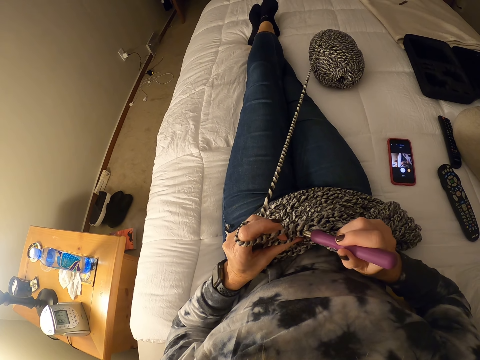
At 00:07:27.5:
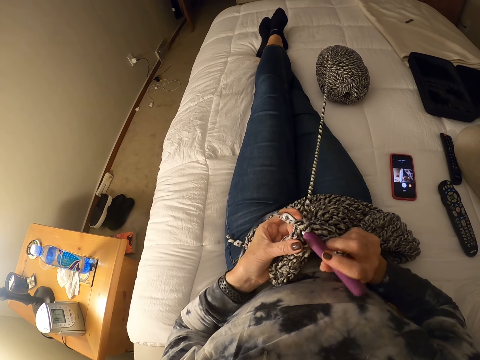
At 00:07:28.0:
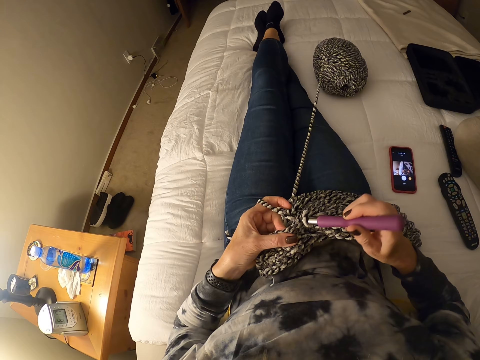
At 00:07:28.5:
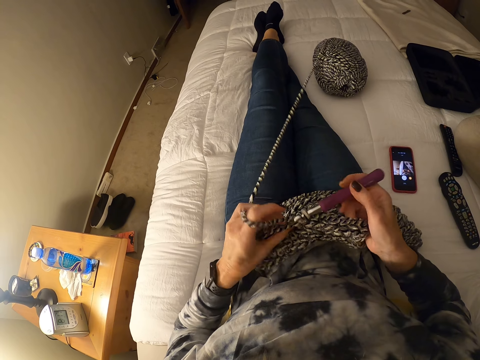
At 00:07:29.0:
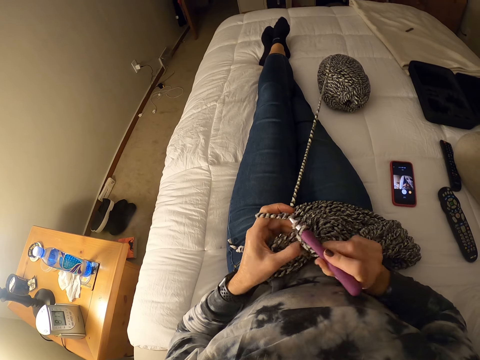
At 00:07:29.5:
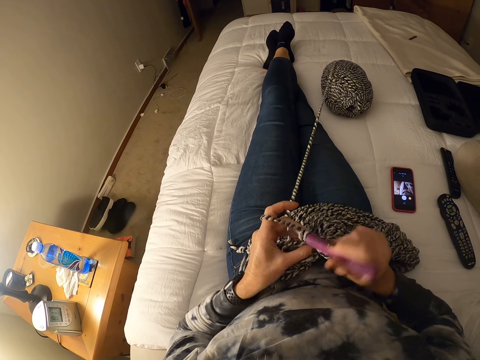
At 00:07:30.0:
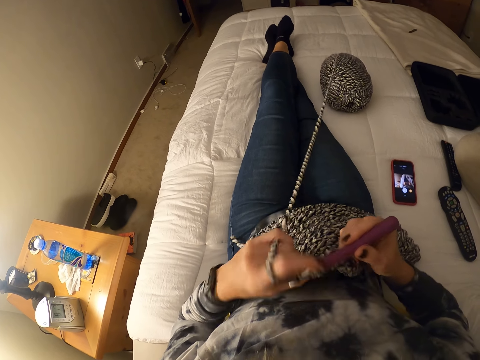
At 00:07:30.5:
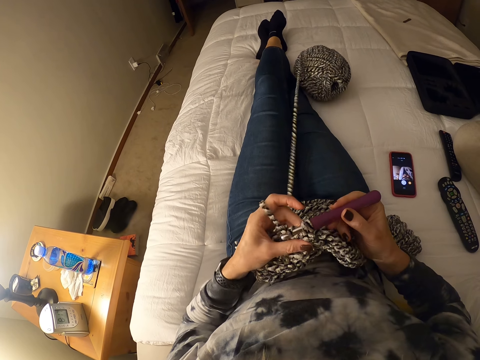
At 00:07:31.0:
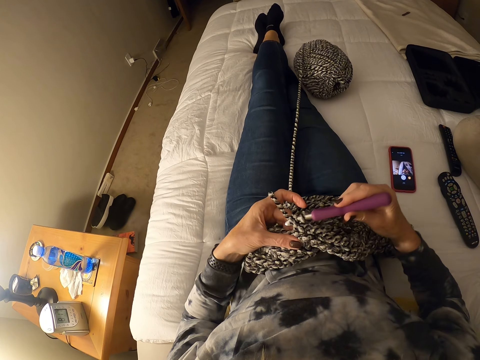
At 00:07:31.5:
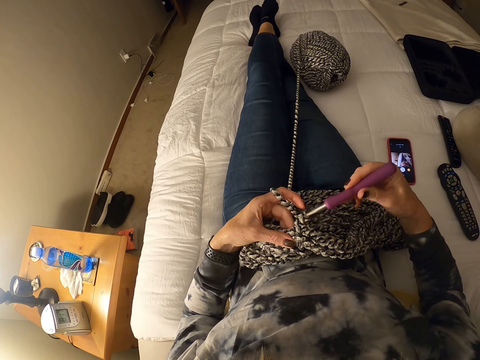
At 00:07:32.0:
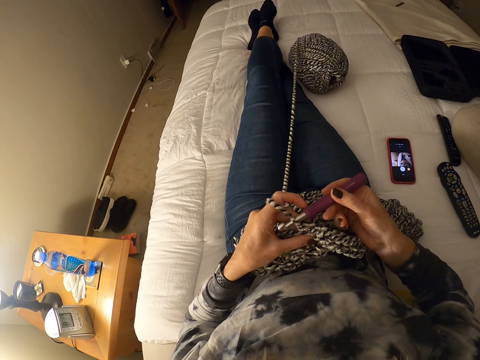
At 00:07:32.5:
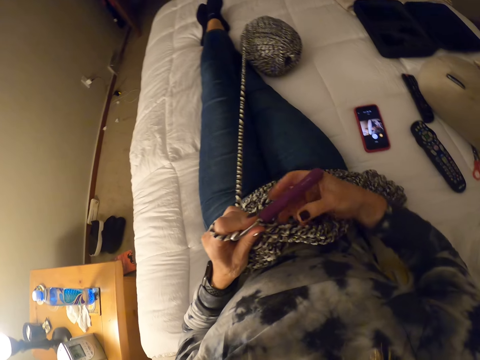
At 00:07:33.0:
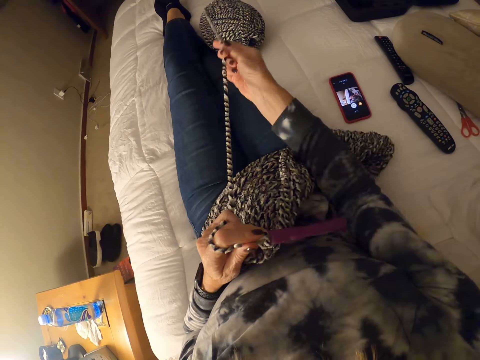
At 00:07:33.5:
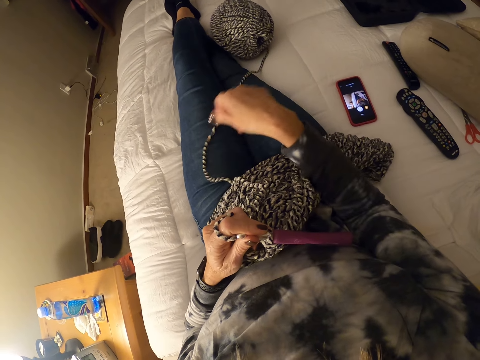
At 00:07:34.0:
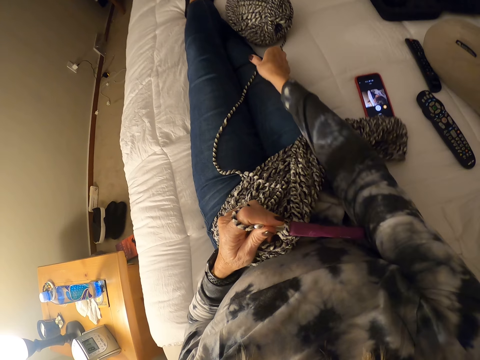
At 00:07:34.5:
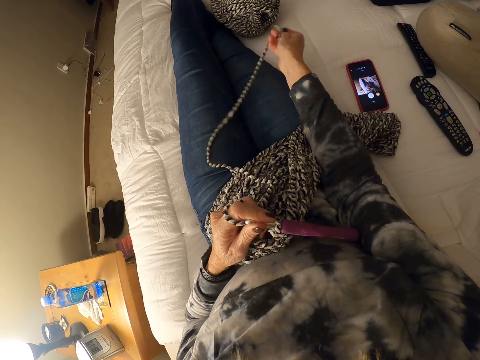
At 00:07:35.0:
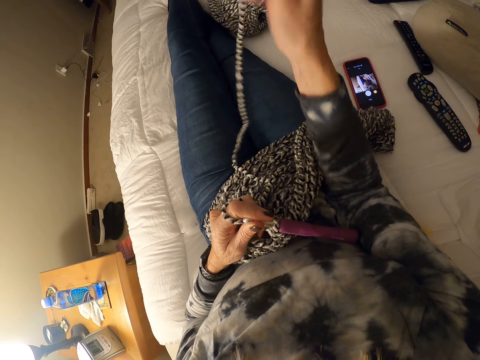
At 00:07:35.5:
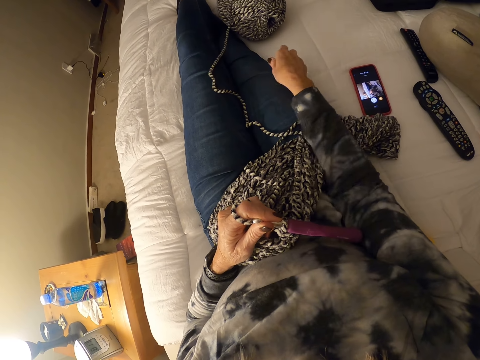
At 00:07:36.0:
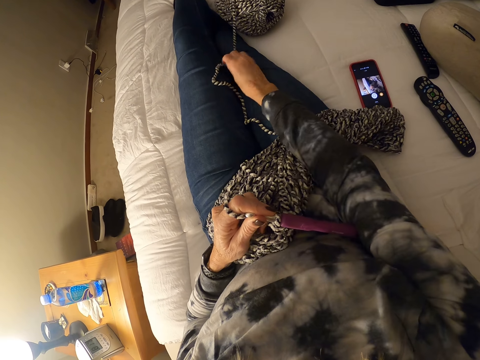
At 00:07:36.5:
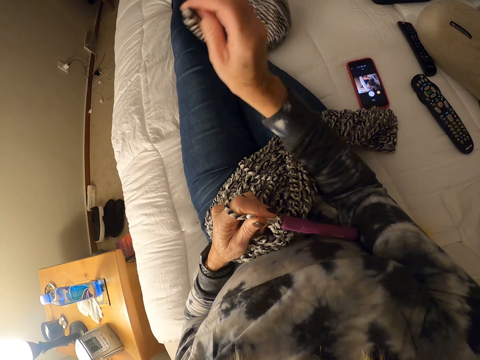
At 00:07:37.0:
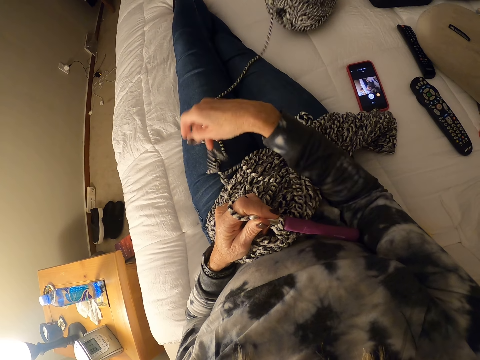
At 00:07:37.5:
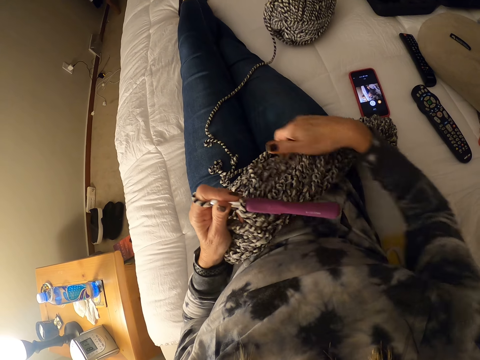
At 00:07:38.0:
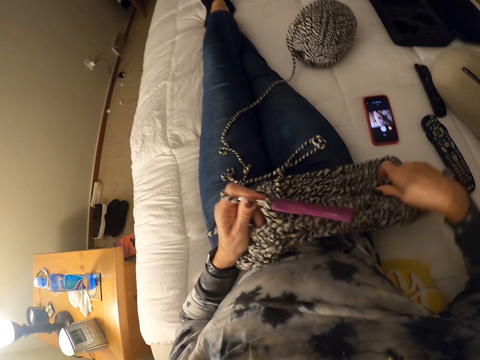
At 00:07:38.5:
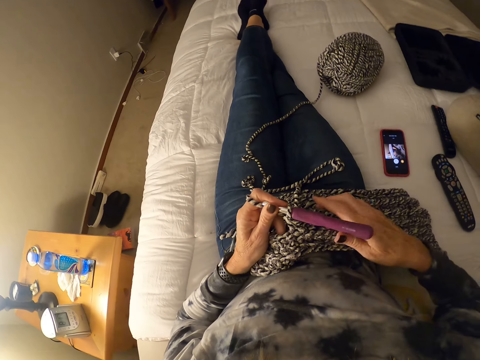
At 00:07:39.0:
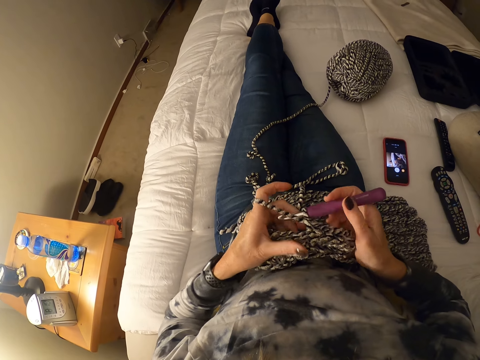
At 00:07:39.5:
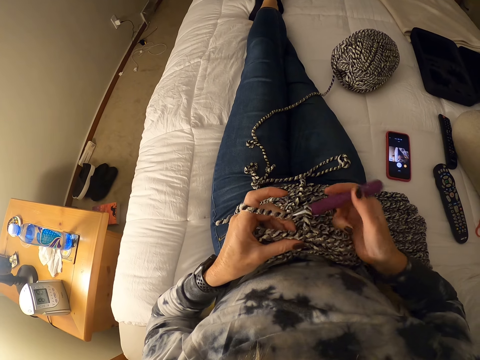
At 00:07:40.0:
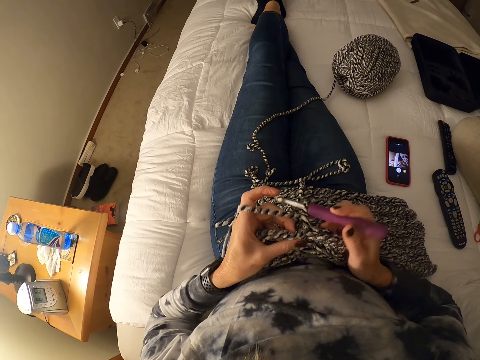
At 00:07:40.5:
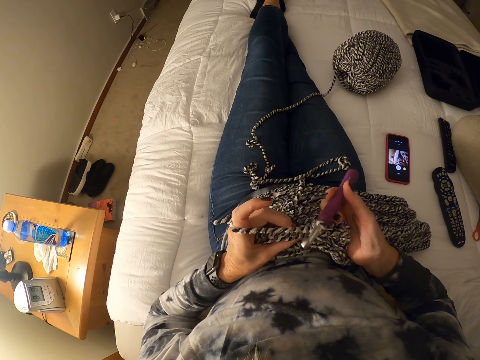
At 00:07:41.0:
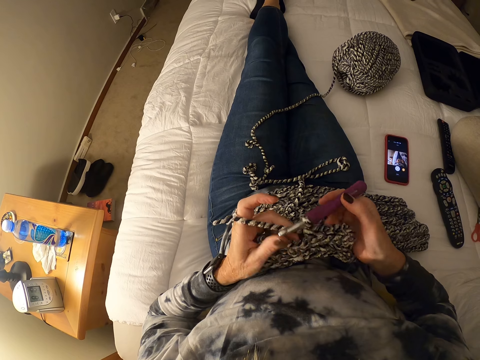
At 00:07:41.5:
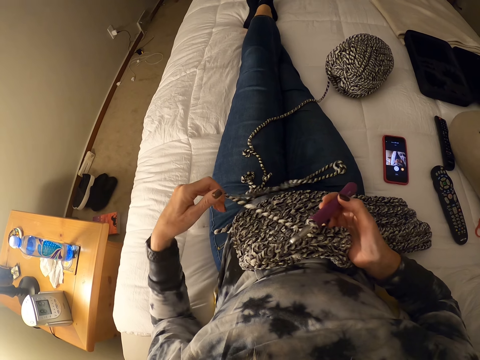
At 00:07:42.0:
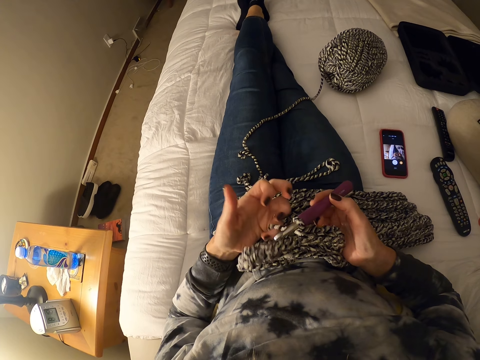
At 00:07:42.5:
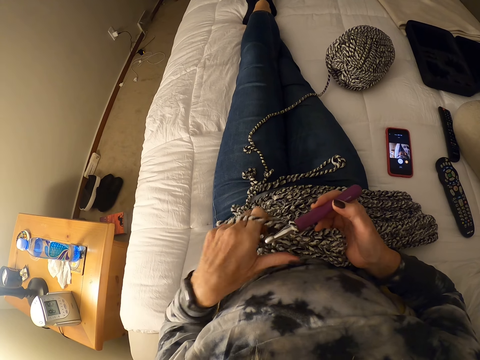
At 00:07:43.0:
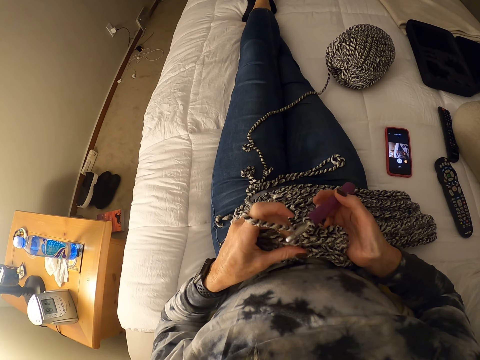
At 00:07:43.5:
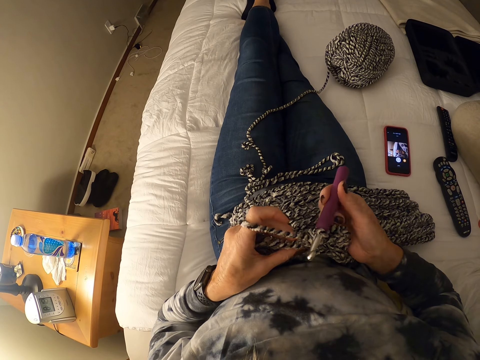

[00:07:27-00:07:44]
The camera wearer sews a piece of yarn using crochet repeatedly. They pull the yarn cord. They pull the yarn cord in front. They pull the yarn cord. They pull the yarn cord in front. They sew a piece of yarn using crochet repeatedly. The yarn escapes by hand.

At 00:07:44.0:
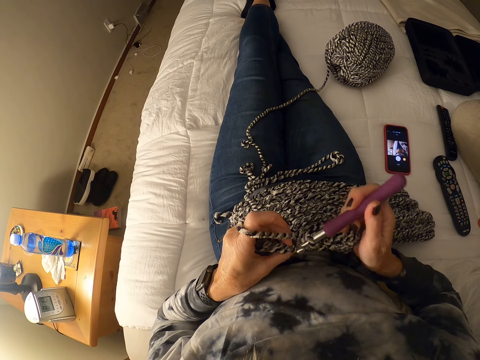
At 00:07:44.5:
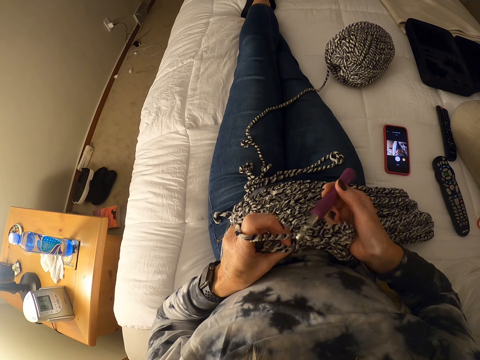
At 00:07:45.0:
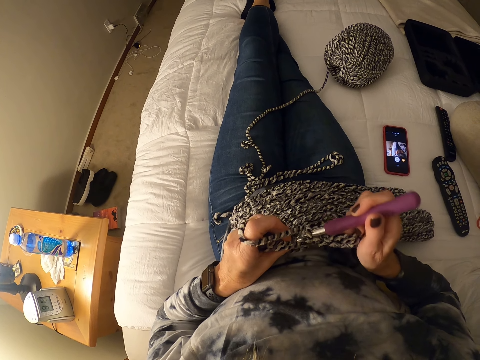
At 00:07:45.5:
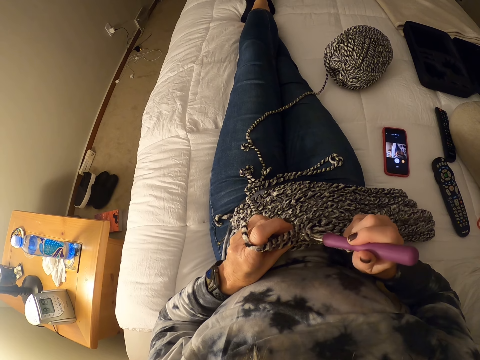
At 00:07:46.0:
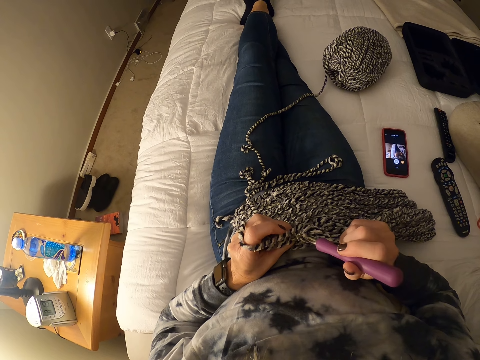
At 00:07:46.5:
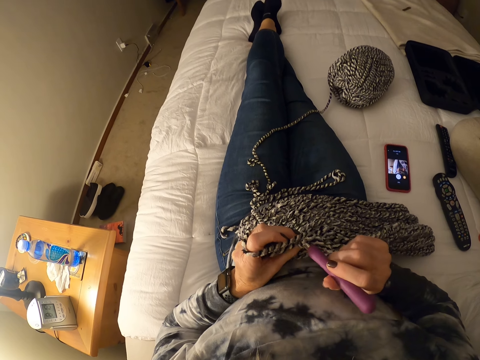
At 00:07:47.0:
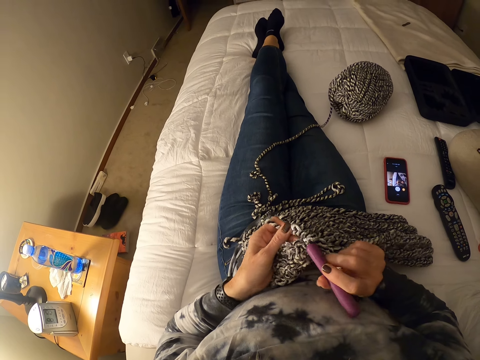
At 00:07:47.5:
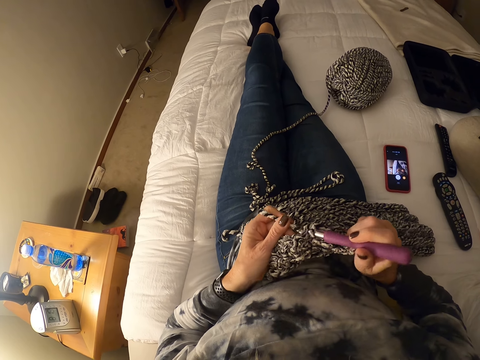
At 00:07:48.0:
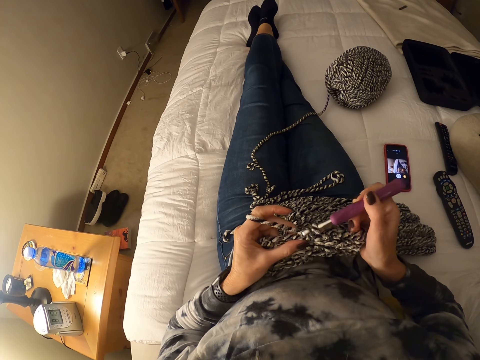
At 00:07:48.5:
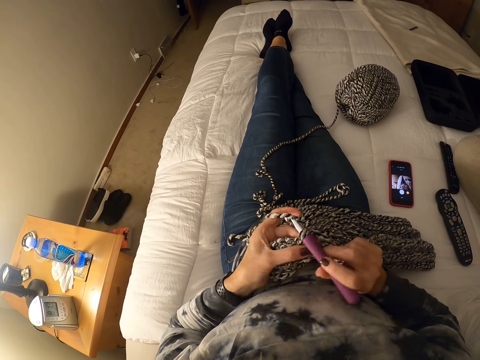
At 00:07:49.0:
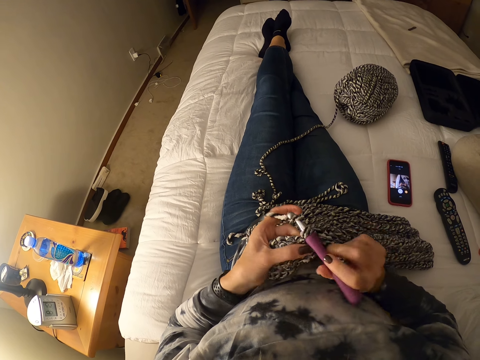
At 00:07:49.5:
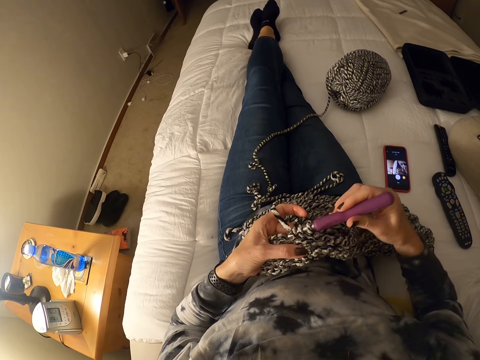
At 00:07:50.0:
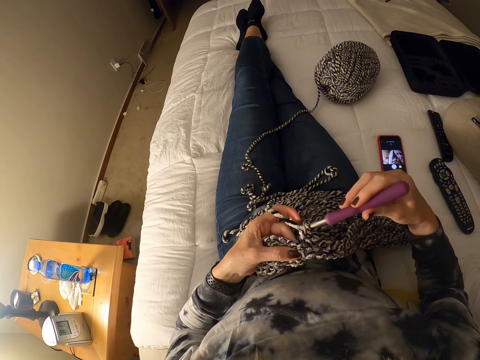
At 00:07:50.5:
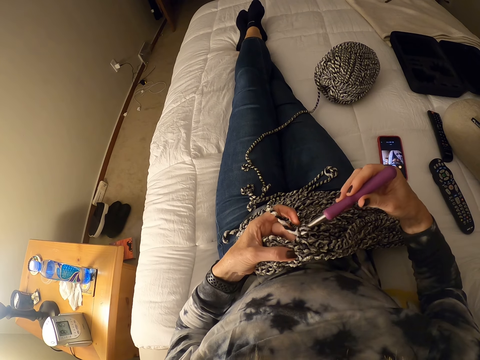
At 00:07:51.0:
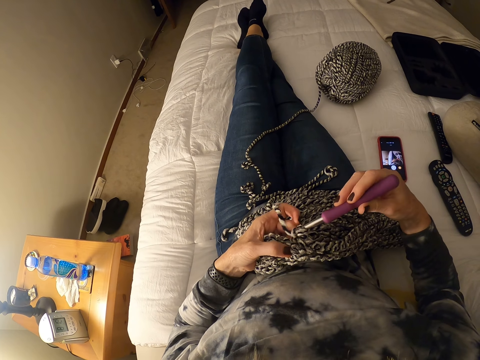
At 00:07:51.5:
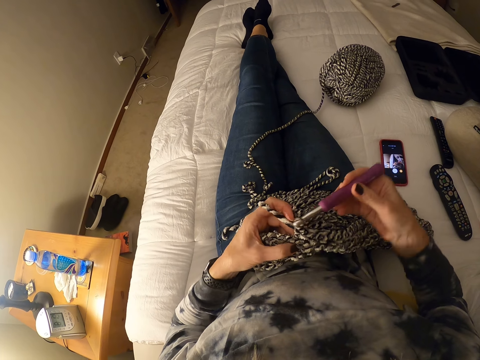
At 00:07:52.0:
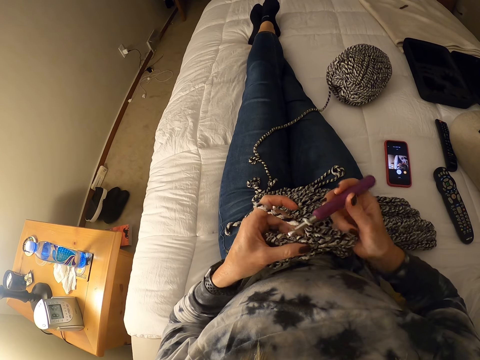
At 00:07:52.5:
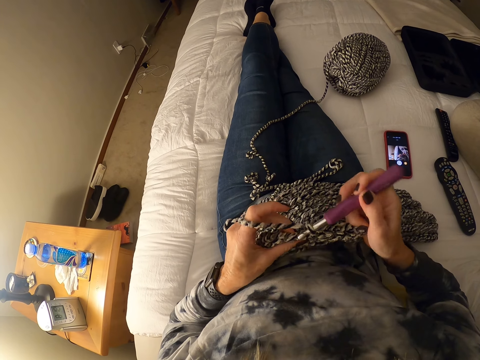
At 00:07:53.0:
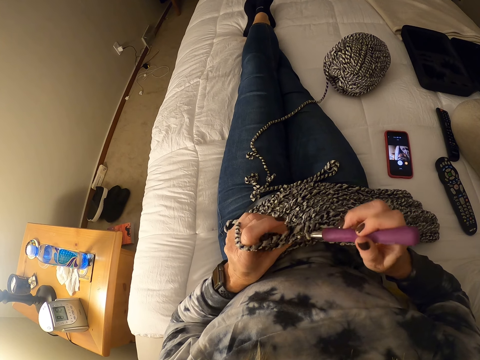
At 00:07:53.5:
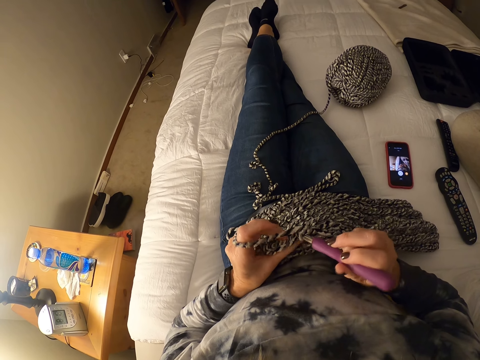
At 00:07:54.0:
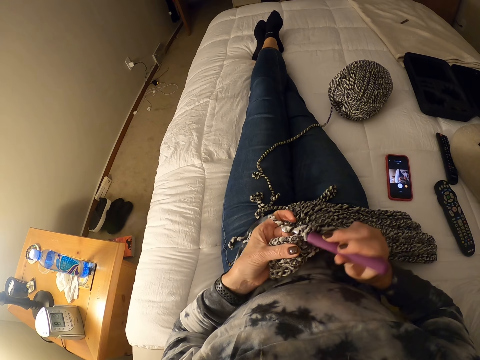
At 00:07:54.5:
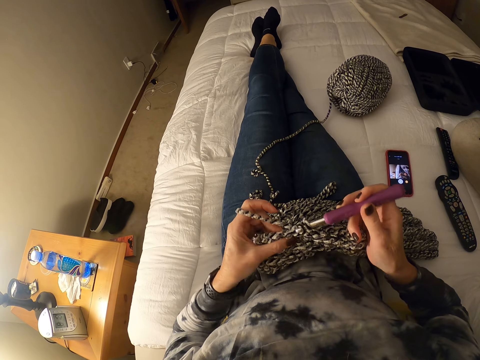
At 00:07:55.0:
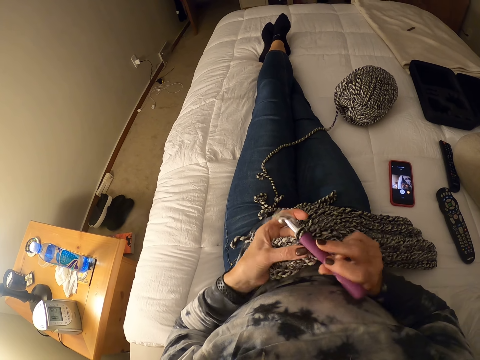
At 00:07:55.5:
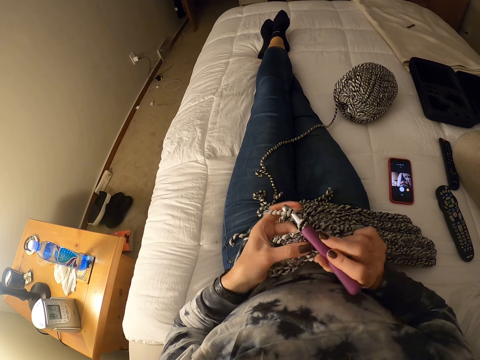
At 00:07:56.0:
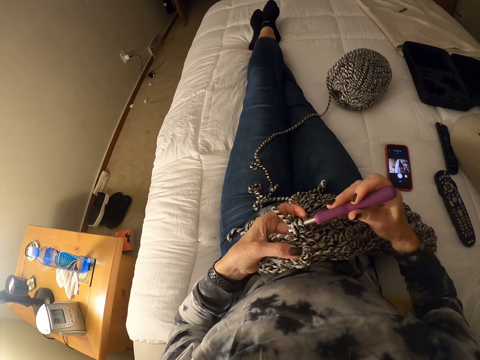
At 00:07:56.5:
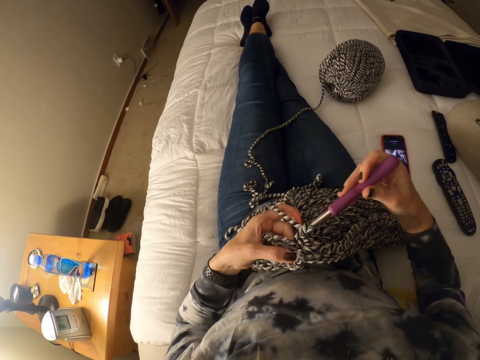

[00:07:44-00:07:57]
The camera wearer sews a piece of yarn using crochet repeatedly.
